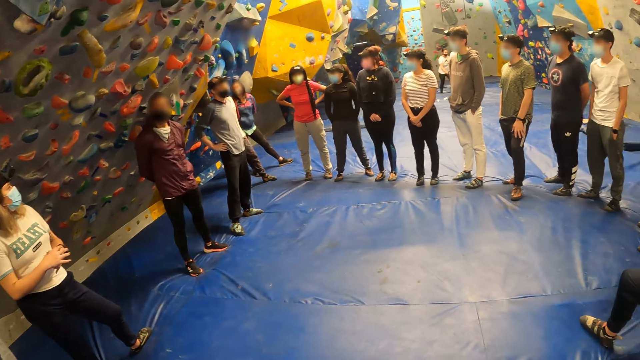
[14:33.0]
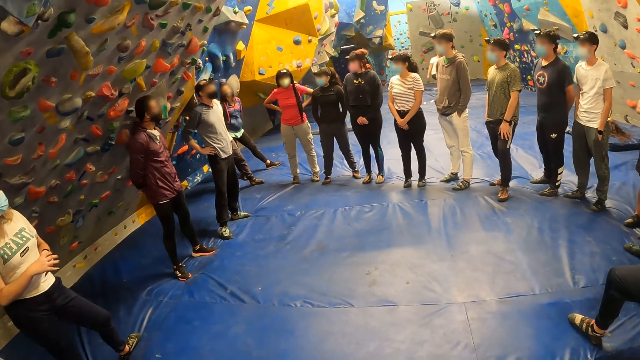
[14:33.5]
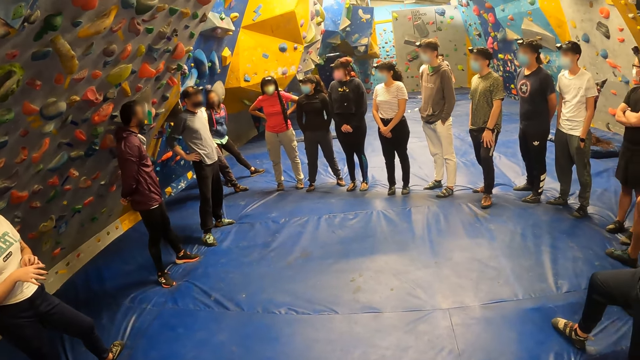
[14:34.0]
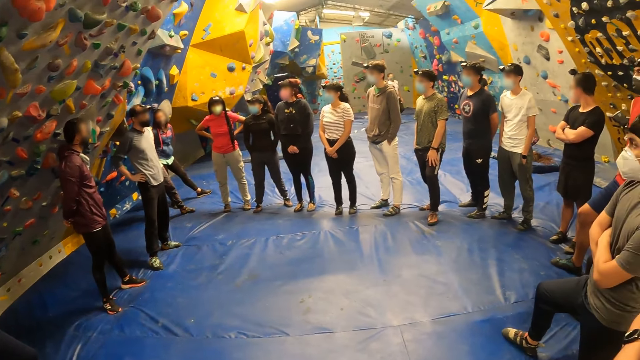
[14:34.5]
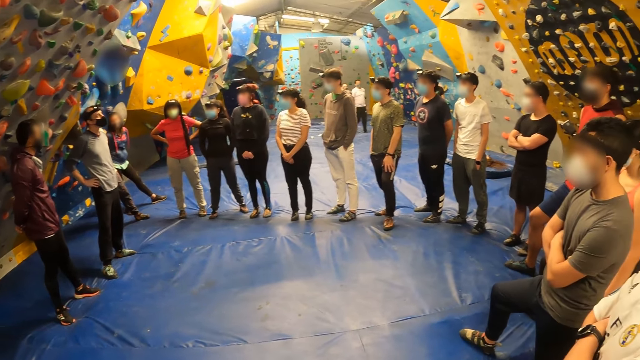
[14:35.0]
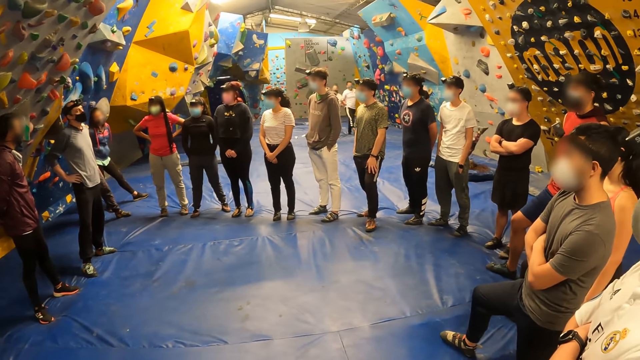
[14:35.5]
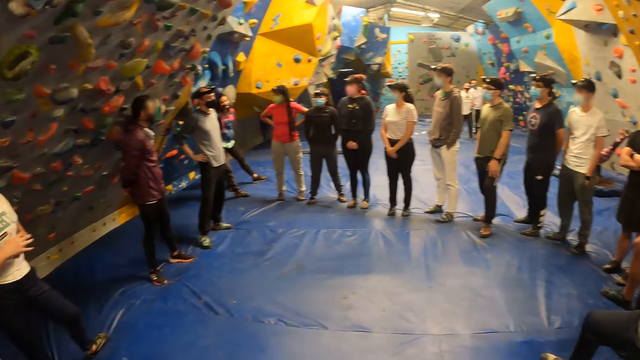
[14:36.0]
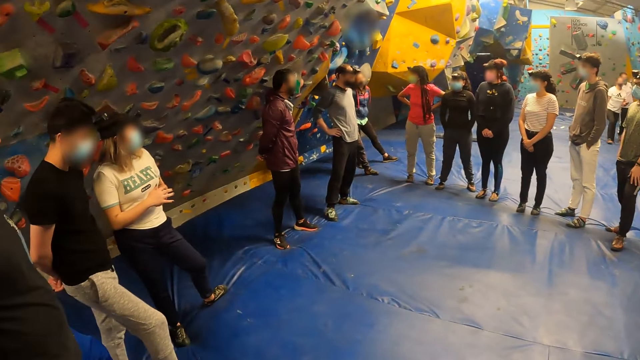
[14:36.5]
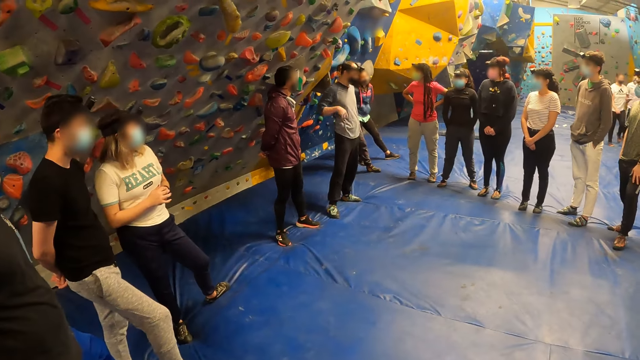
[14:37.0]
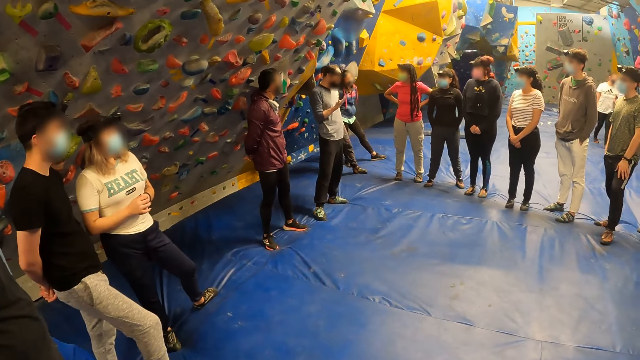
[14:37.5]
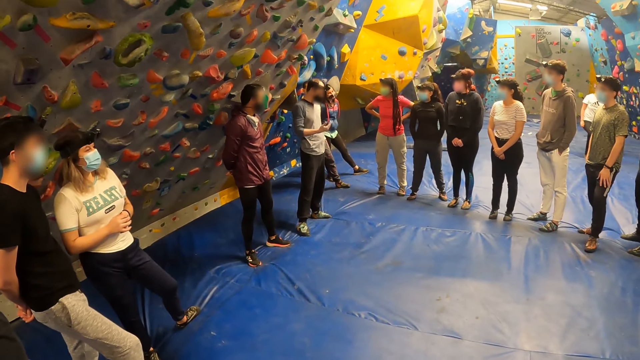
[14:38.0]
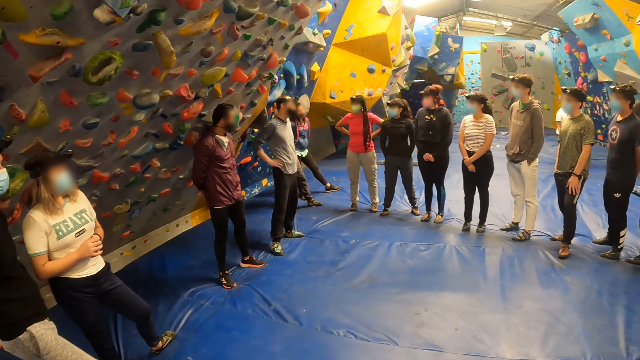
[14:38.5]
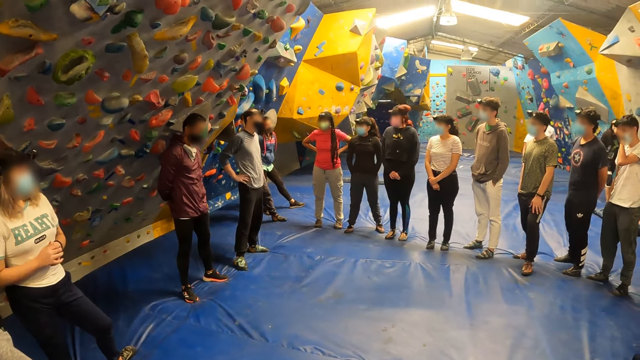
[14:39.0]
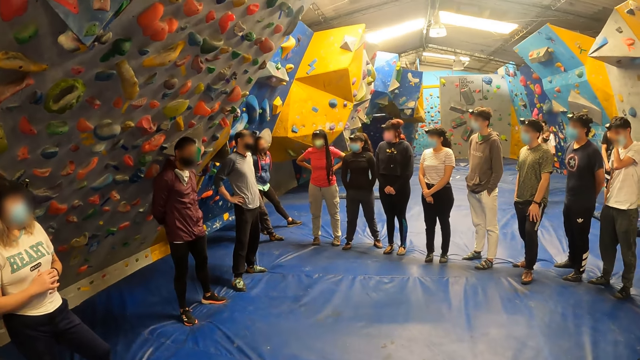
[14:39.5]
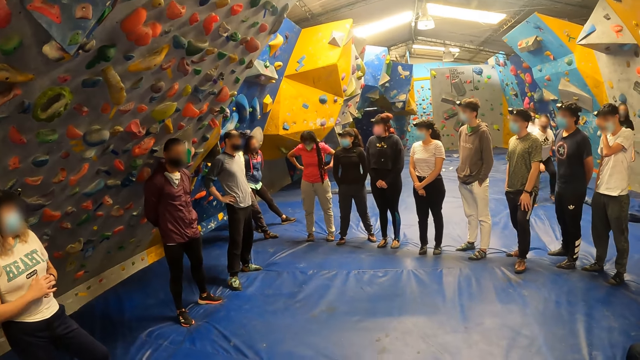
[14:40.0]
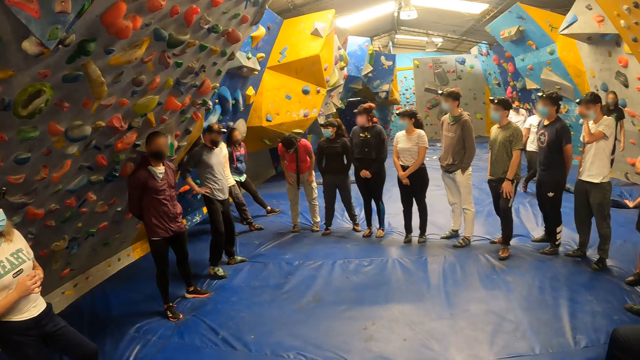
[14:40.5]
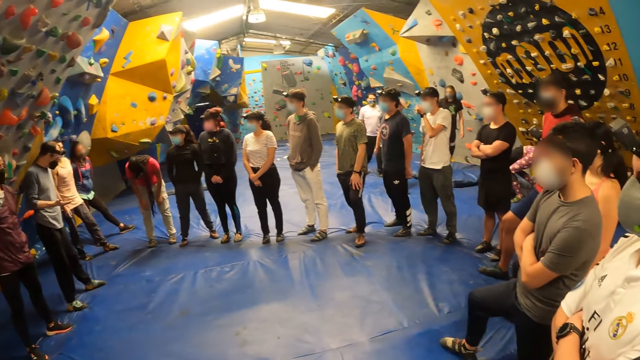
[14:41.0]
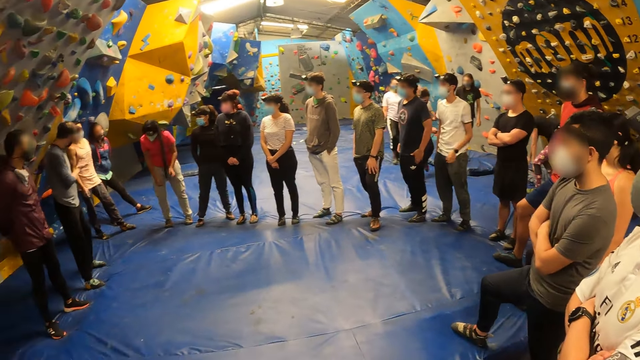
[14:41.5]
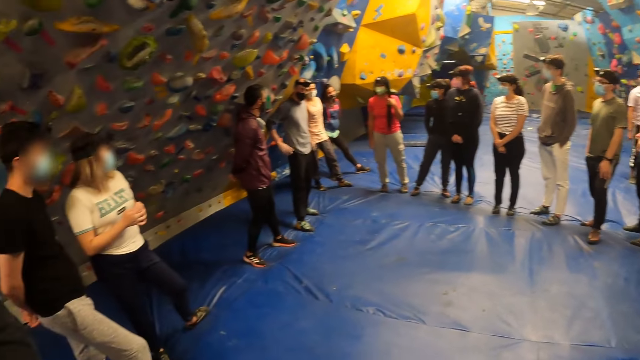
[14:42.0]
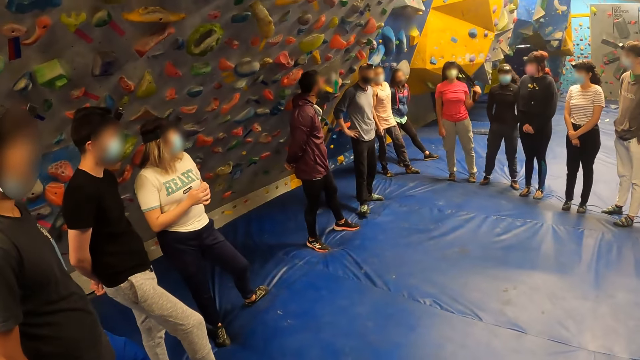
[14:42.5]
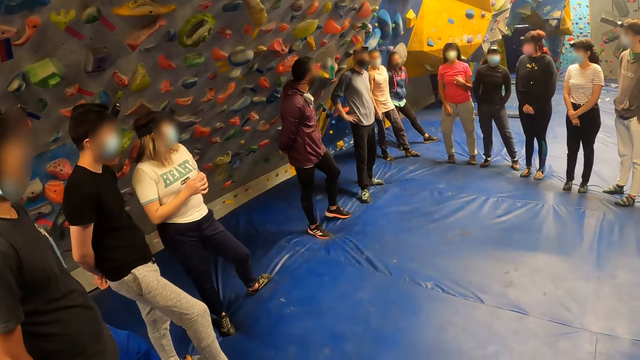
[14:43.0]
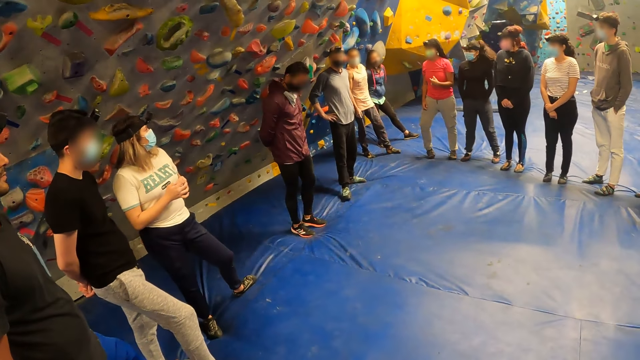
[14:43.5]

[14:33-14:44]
The man moves his right hand and puts his right hand on his waist.

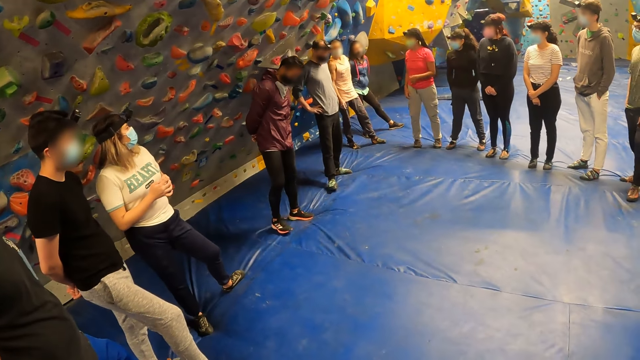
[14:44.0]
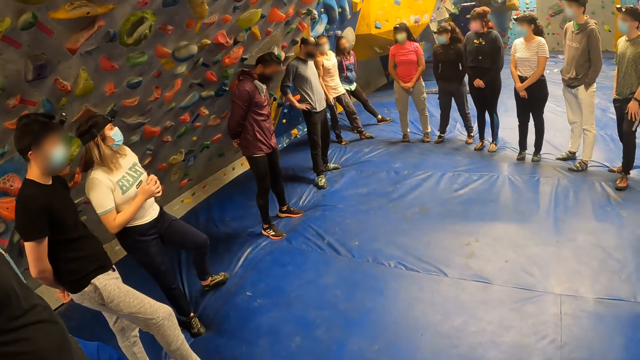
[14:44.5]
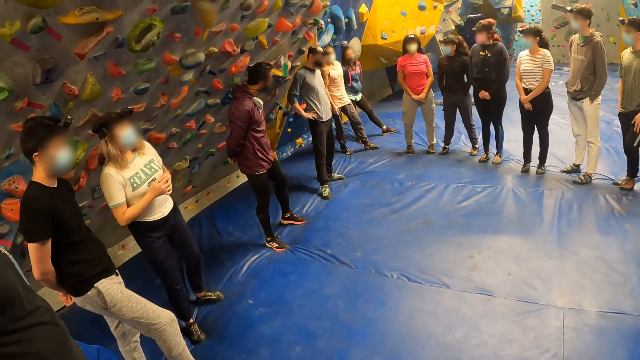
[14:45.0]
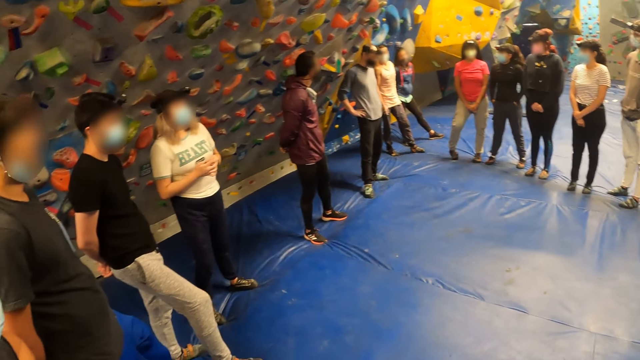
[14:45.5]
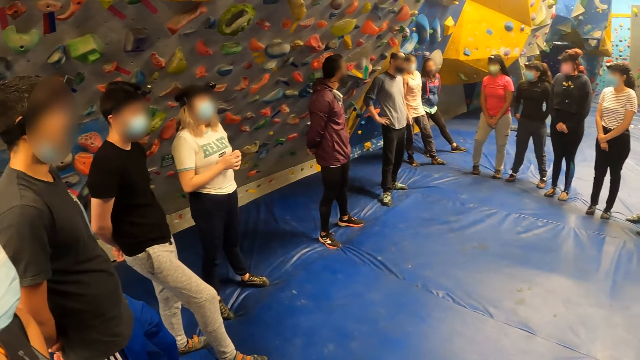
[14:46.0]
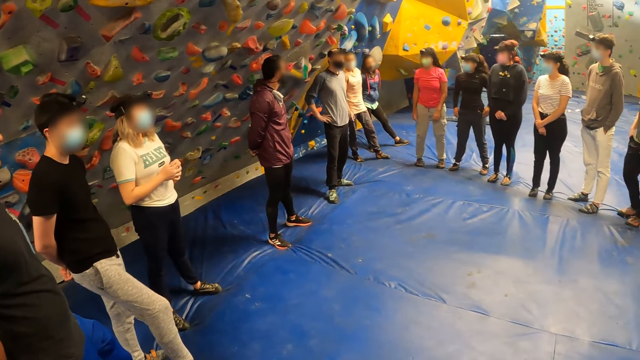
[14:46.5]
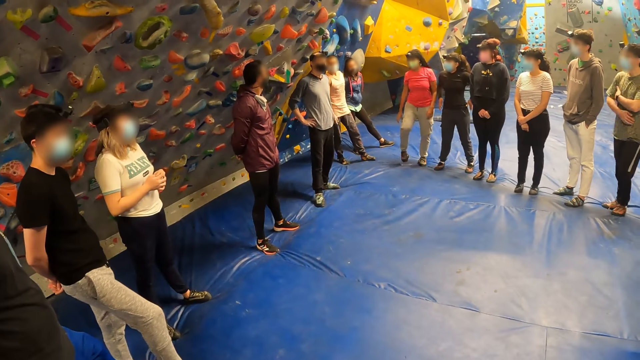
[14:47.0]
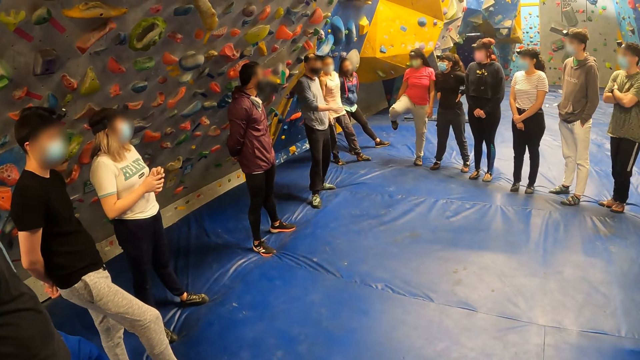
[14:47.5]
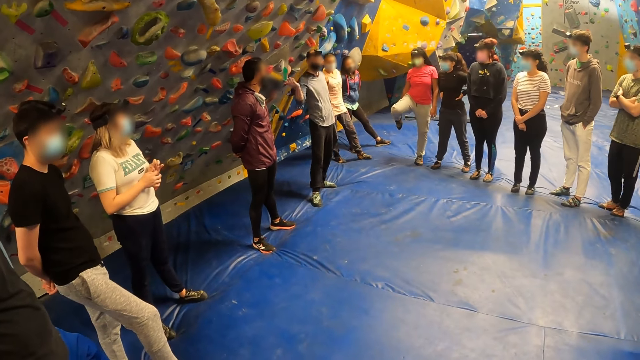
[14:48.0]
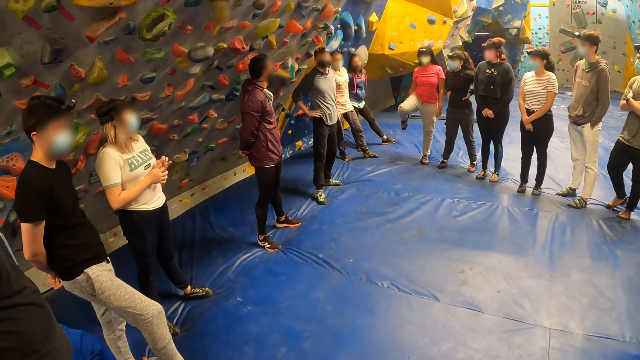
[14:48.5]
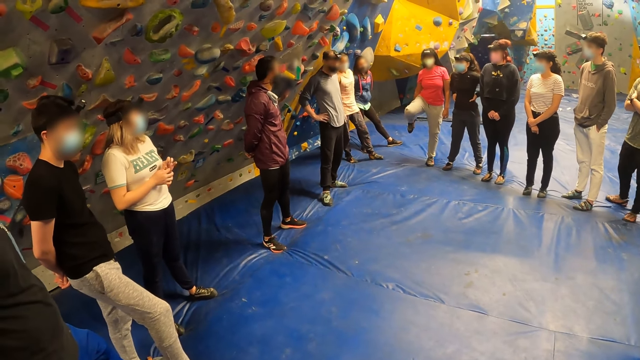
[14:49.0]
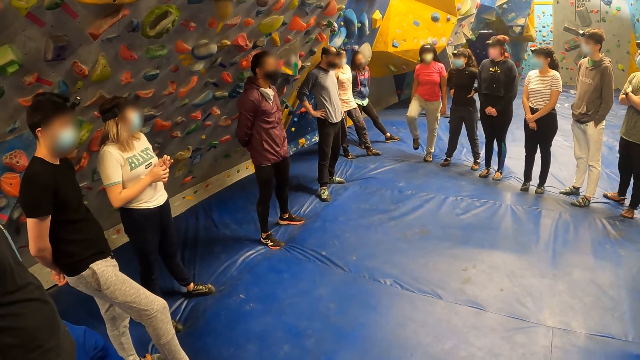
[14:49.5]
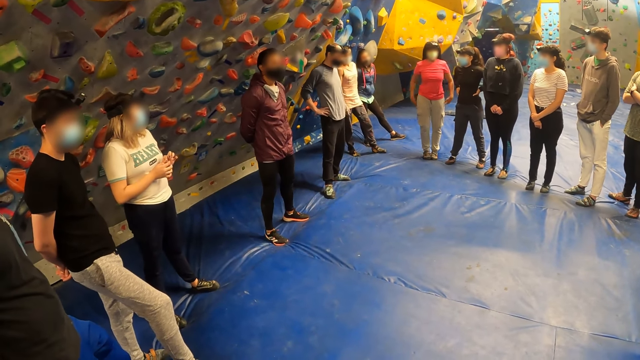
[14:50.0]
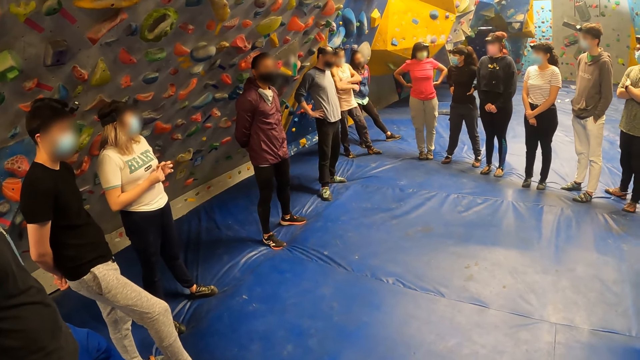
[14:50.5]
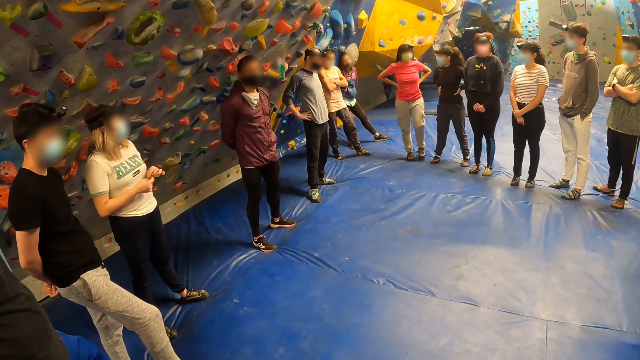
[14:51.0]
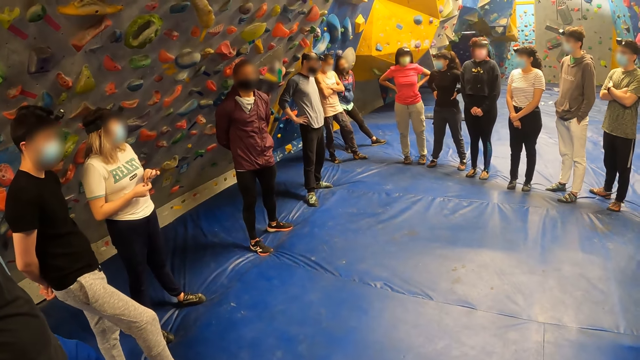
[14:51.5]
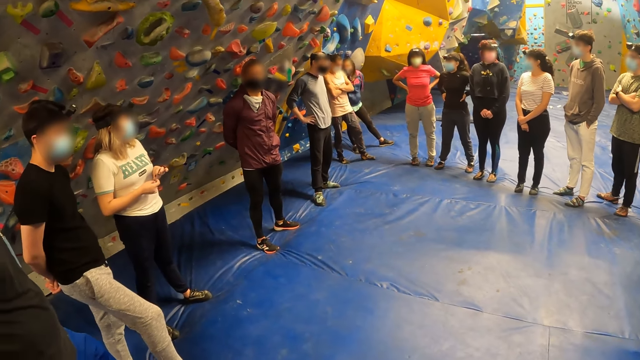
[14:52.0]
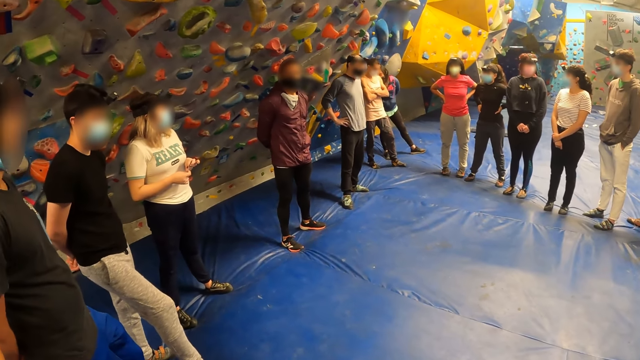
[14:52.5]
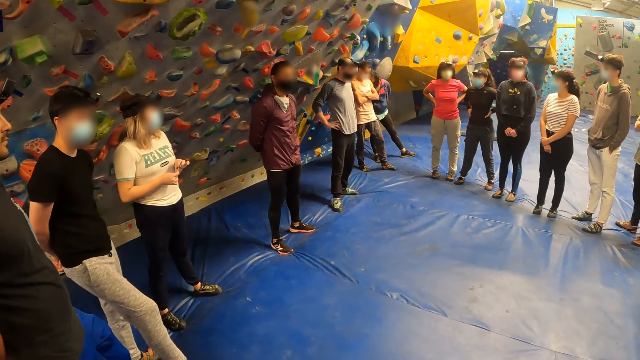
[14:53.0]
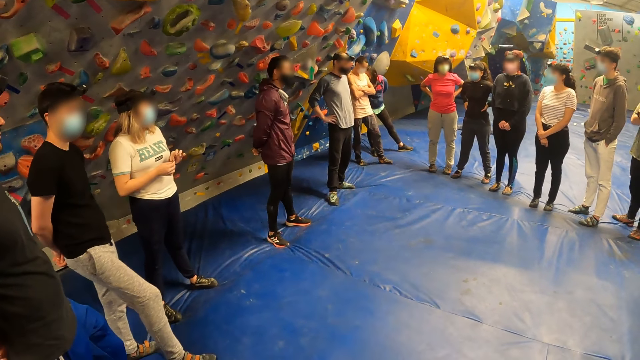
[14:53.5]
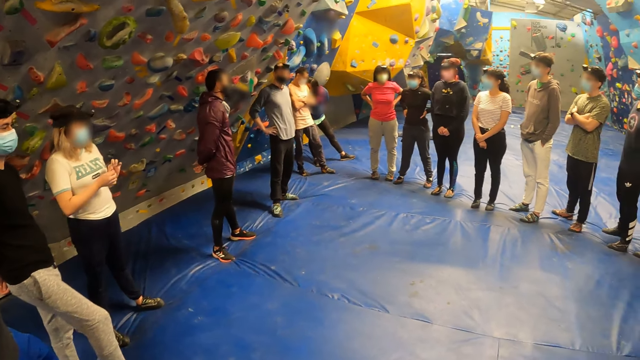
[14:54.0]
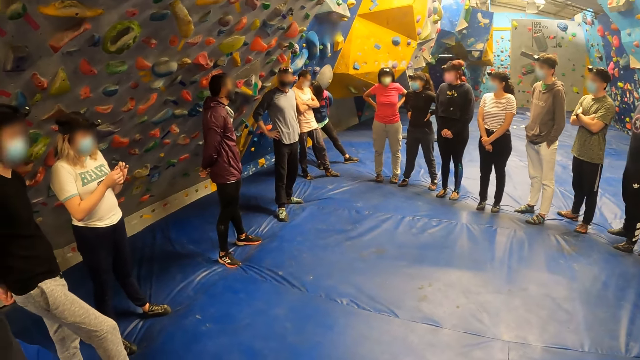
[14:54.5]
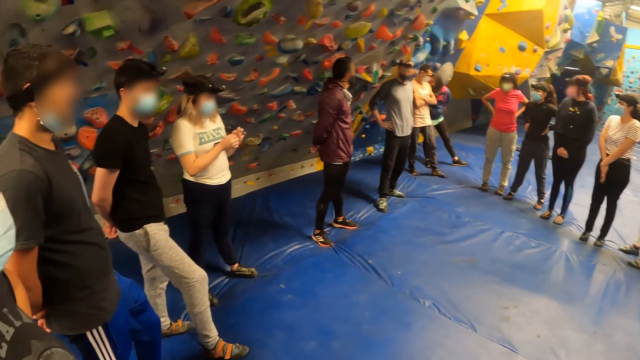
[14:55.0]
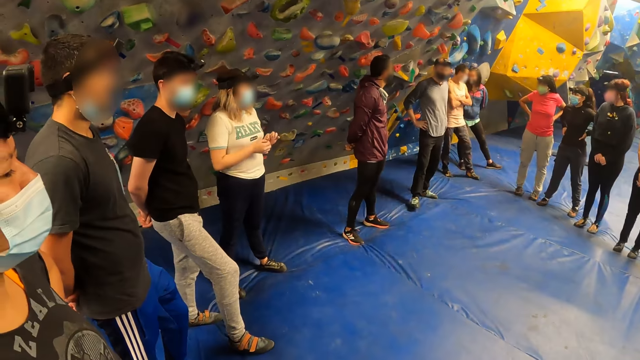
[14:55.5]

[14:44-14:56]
The man moves his right hand and puts his right hand on his waist.
